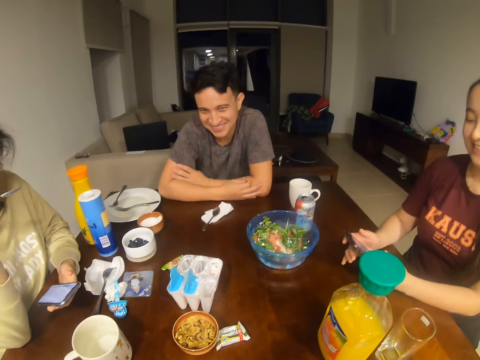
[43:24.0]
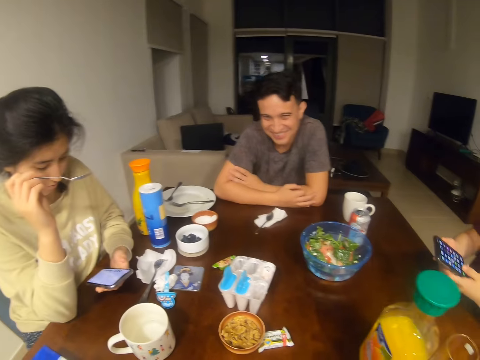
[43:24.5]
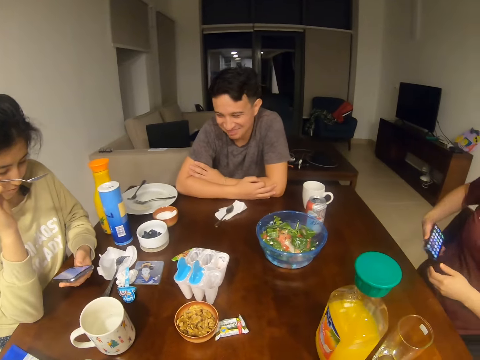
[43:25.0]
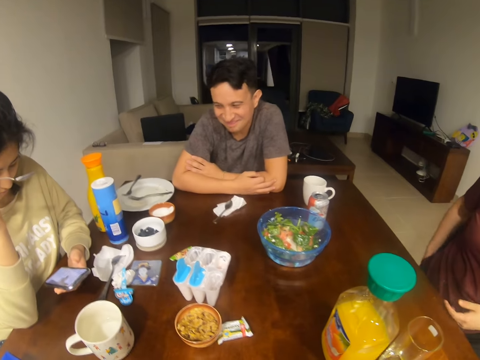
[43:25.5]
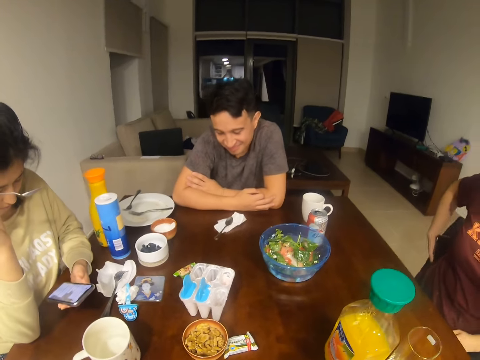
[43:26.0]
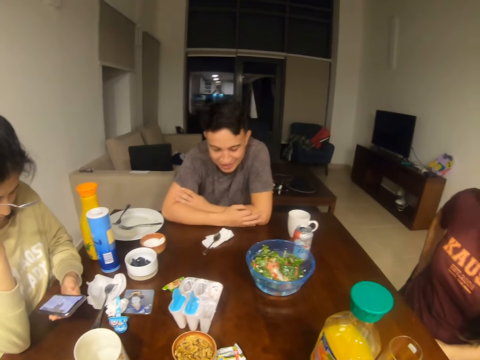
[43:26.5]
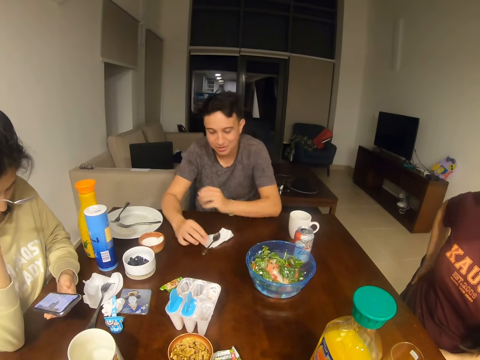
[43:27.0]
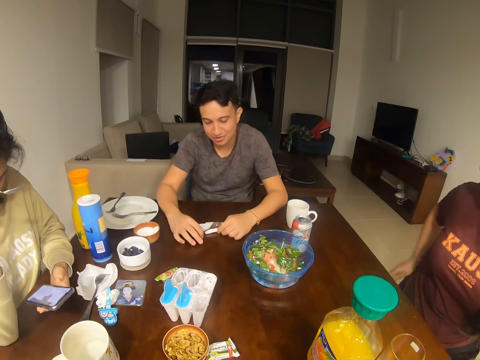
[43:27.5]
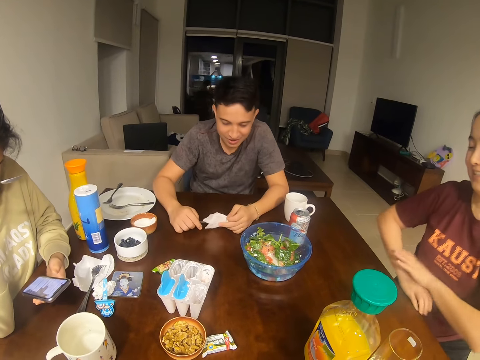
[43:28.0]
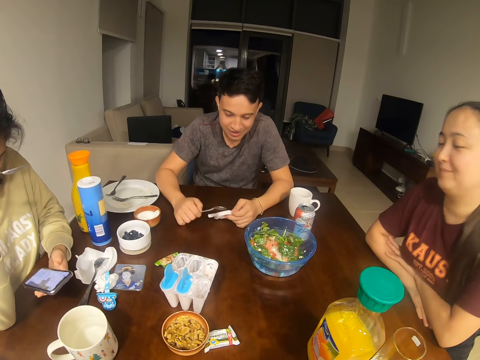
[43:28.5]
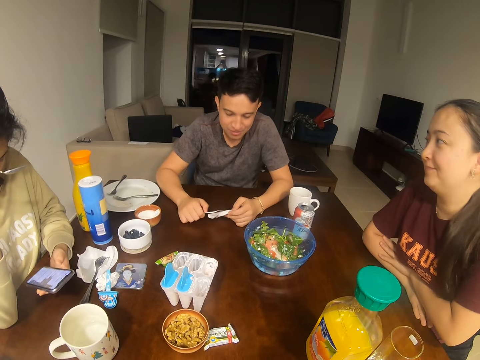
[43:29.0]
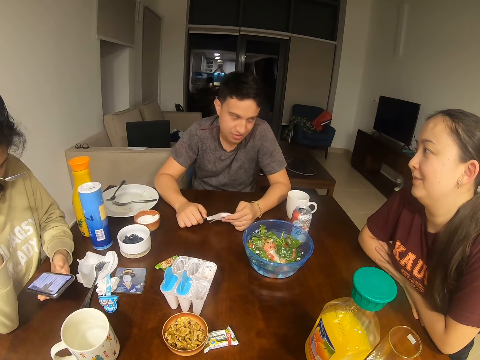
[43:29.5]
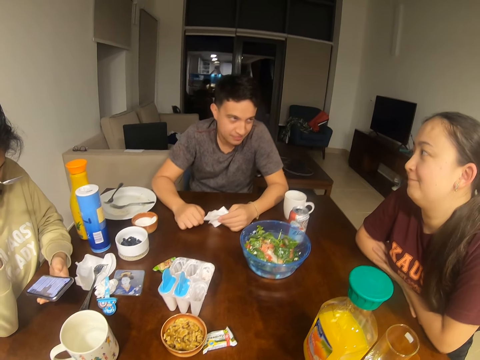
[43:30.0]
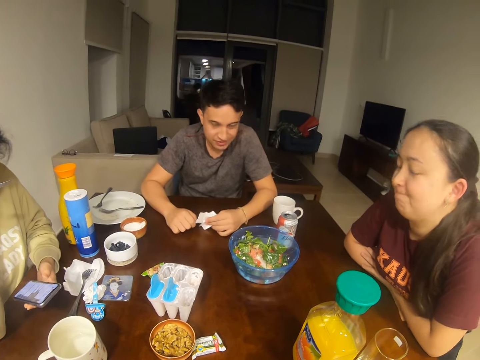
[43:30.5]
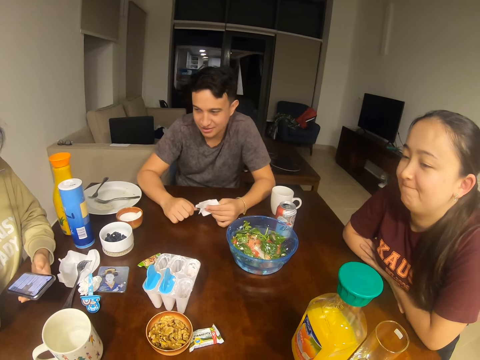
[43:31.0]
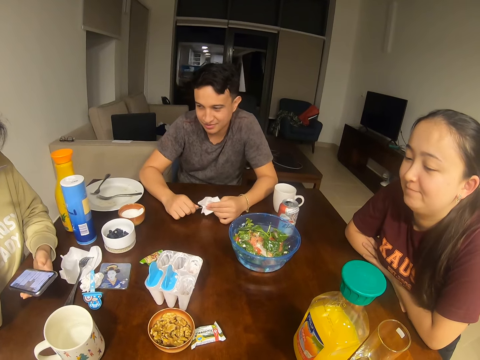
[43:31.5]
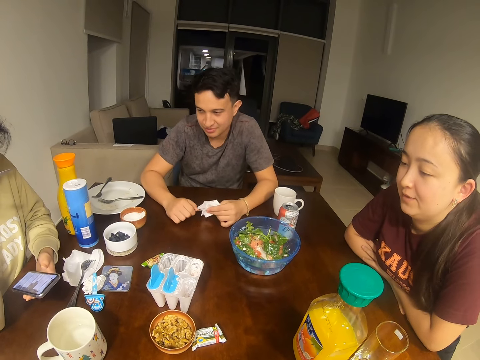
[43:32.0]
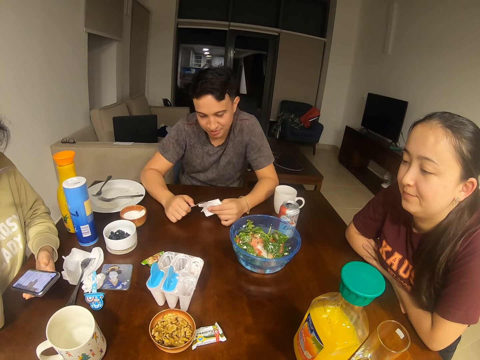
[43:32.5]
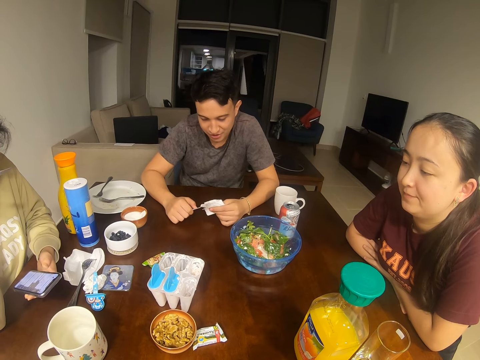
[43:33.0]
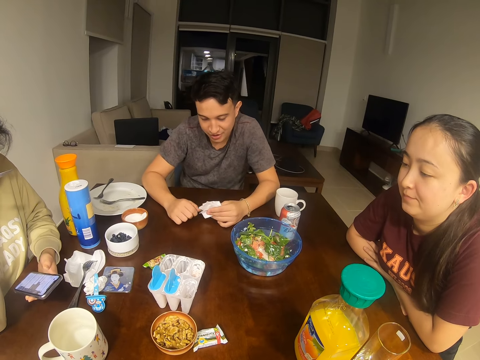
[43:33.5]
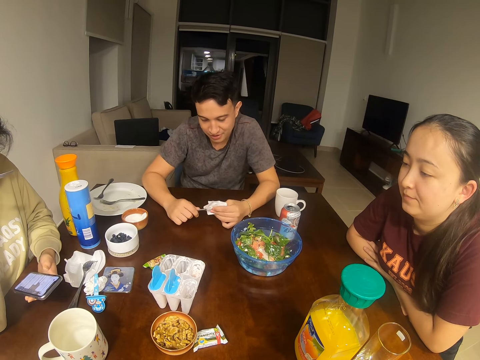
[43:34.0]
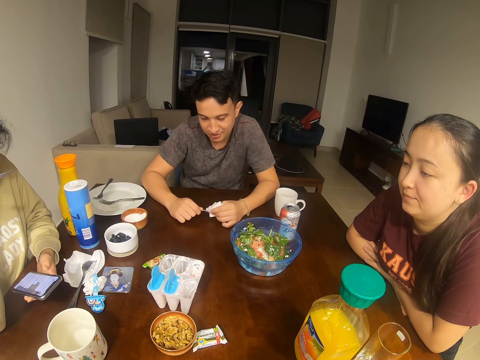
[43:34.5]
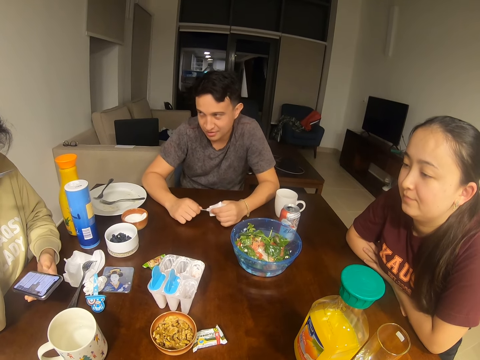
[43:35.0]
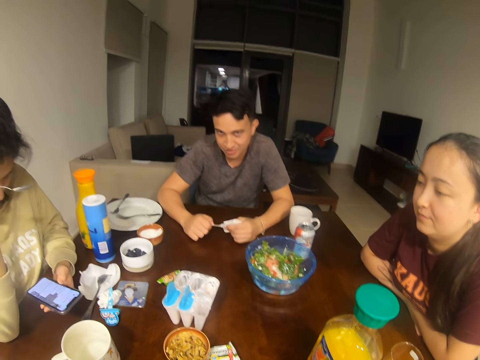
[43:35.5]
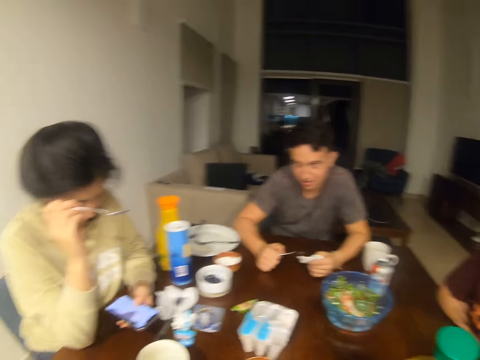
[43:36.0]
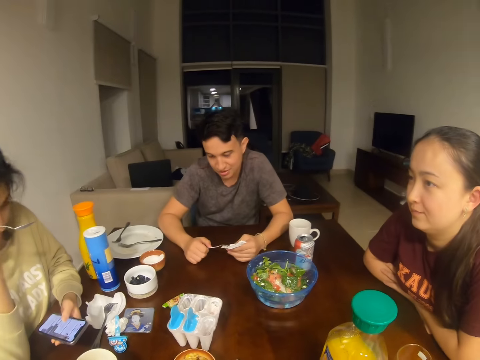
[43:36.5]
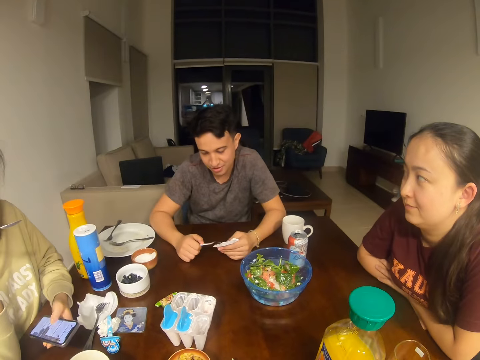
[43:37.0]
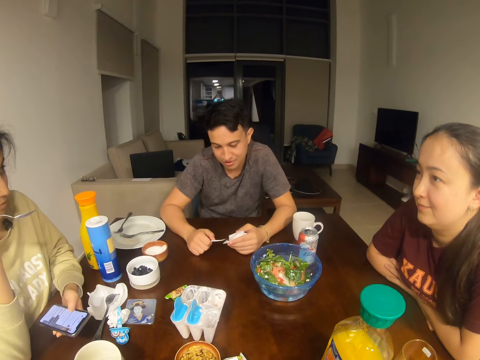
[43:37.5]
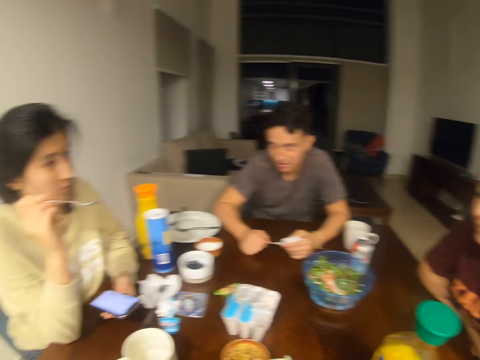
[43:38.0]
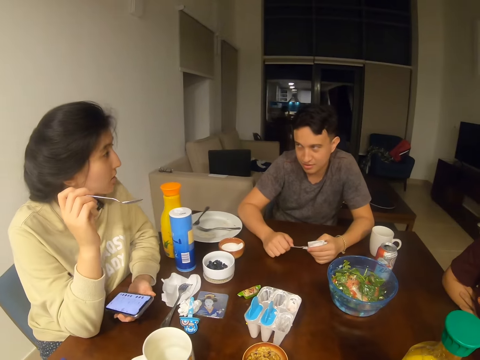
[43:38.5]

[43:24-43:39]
A woman puts her phone in the pocket. A man holds a paper. Another man picks up the spoon and serviette. The other man converses with the camera wearer, another woman and the first woman. The first man talks to a girl.

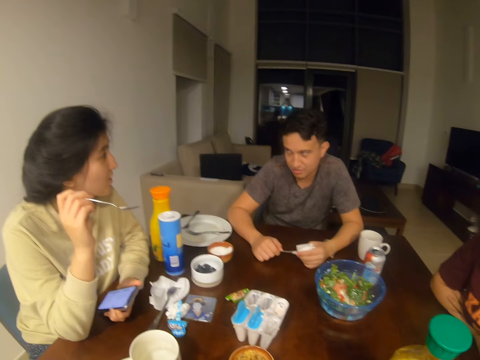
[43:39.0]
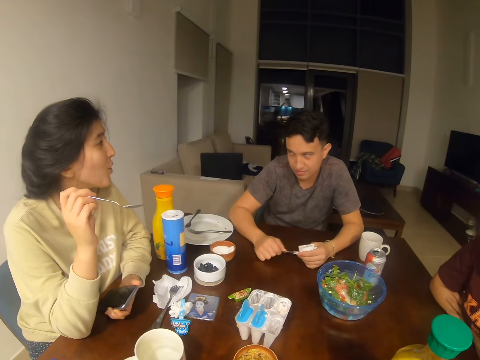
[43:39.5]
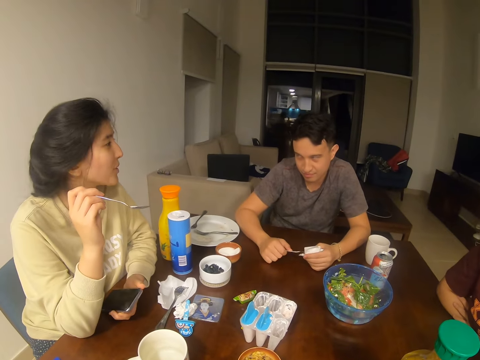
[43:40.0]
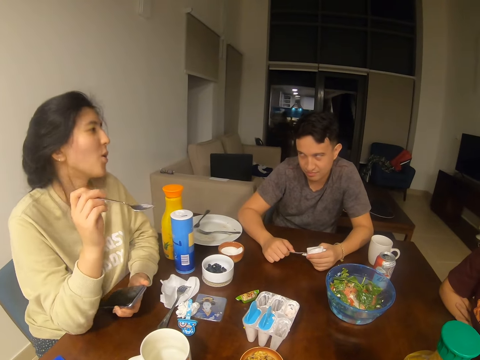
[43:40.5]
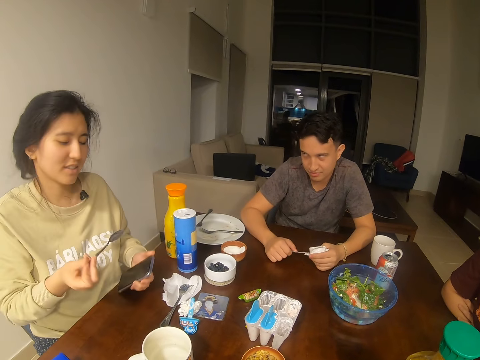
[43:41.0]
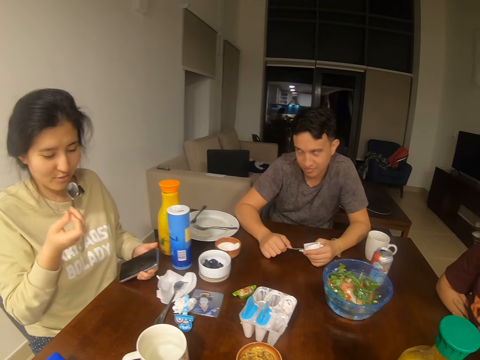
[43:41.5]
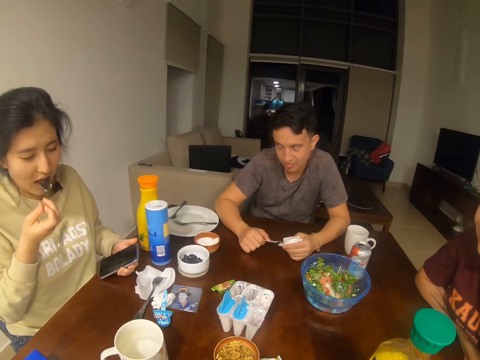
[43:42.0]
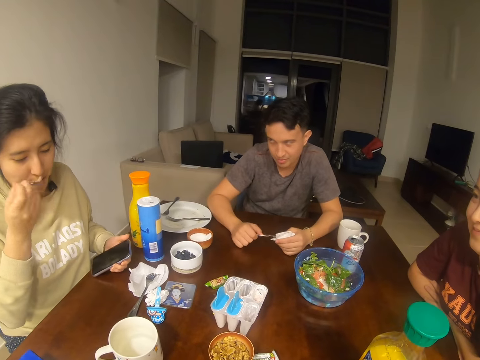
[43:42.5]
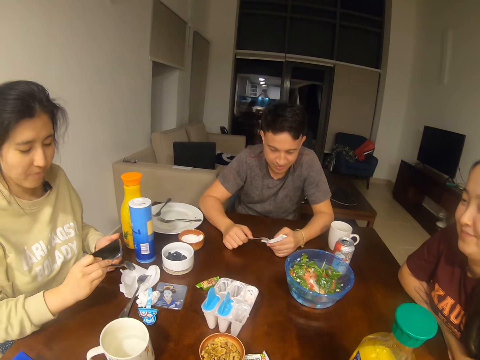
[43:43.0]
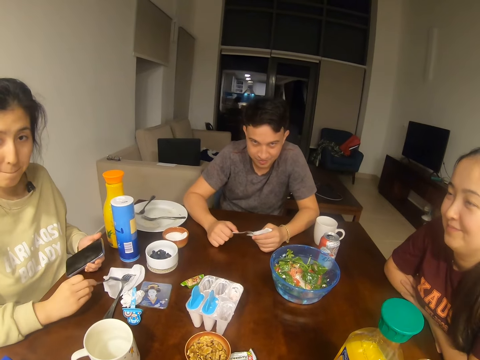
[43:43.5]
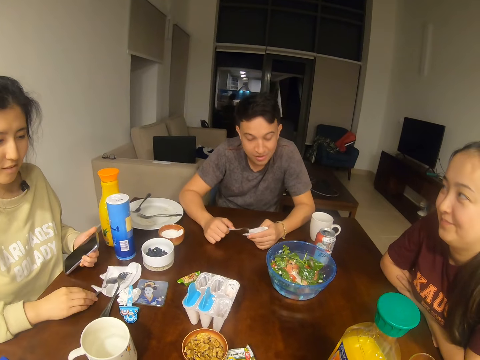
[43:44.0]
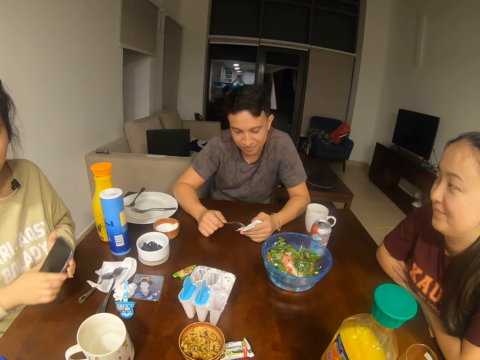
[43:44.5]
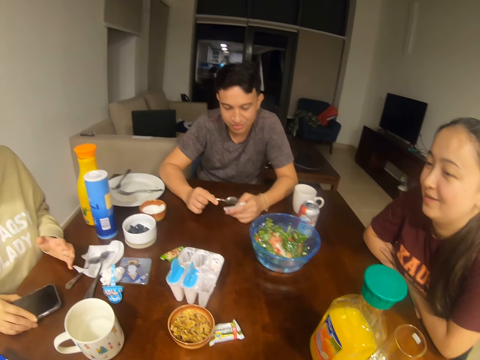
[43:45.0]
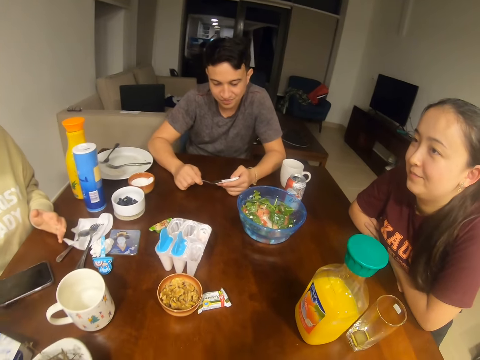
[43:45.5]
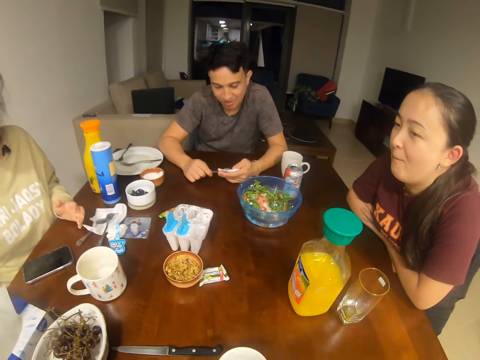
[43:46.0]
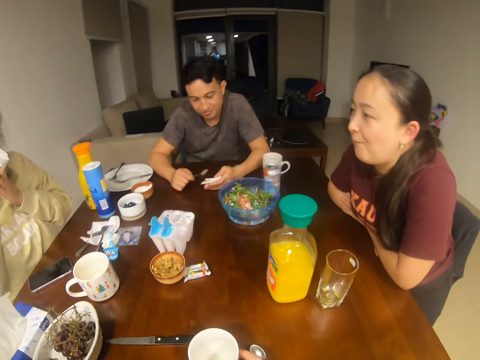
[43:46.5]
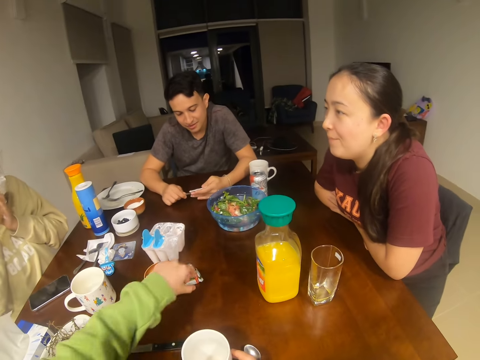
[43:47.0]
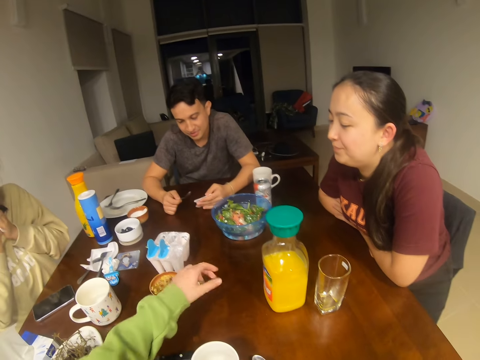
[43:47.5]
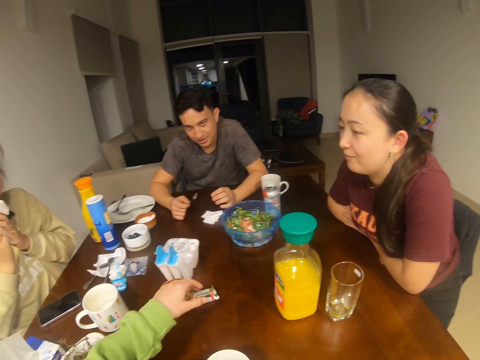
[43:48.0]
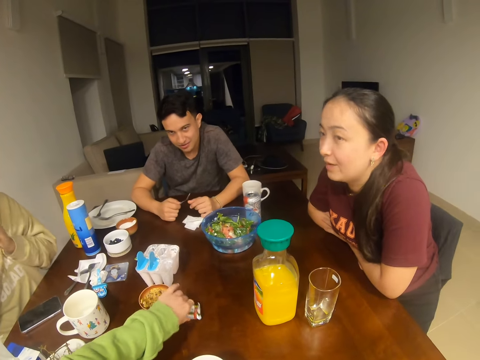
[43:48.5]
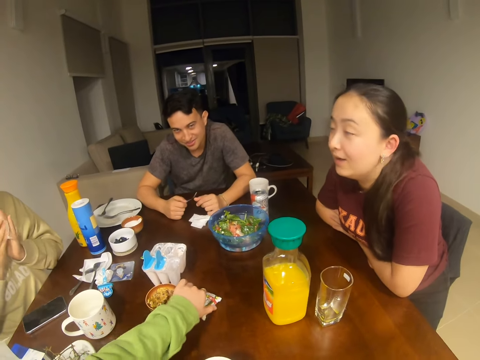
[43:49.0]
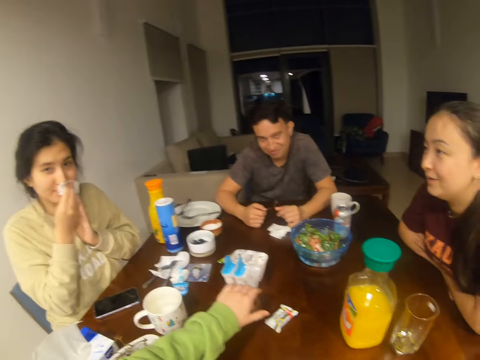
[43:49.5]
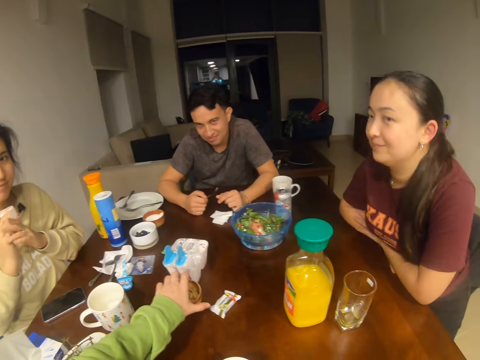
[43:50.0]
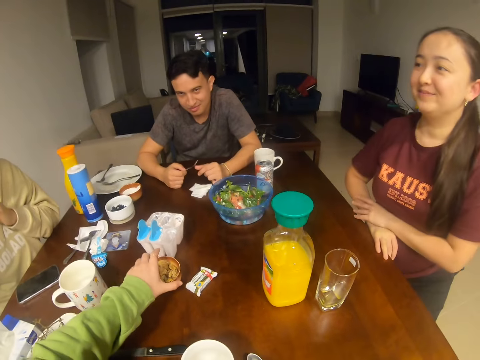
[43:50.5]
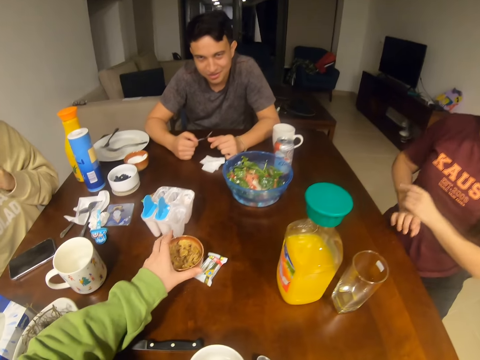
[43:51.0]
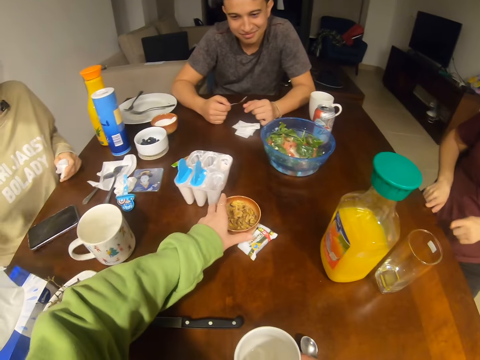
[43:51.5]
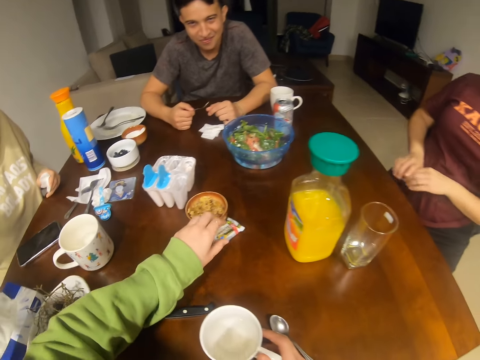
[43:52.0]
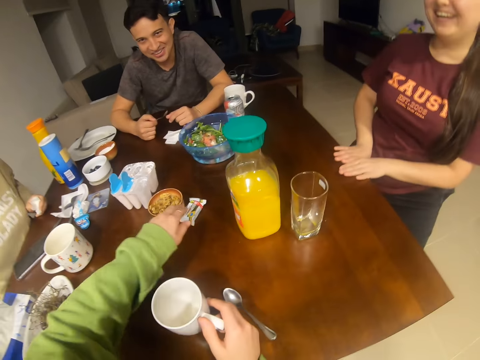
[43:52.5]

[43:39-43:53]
A girl licks a spoon. A woman places the spoon on a serviette. The camera wearer looks at a man. The woman places a phone on the table. A man wipes the spoon with the serviette. The girl picks up the serviette. The camera wearer touches something. They converse with another woman, the woman and the man. The girl wipes the mouth. The camera wearer moves a dish on the table.
